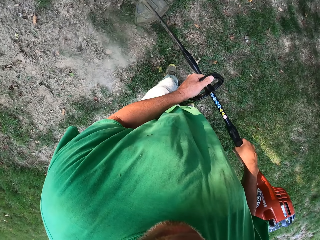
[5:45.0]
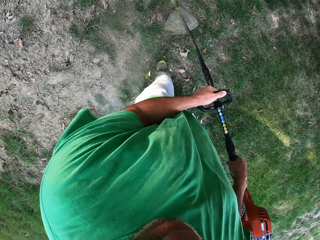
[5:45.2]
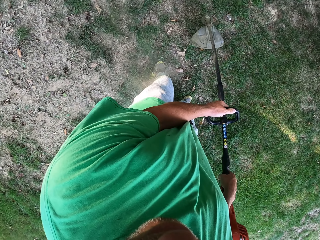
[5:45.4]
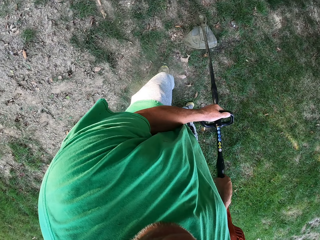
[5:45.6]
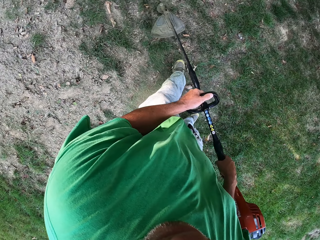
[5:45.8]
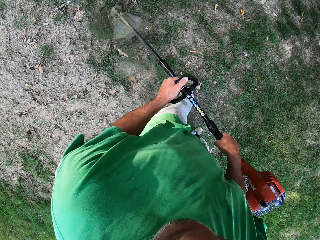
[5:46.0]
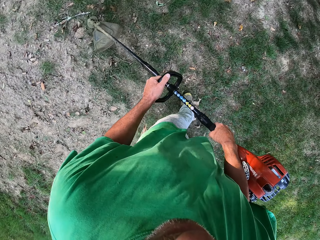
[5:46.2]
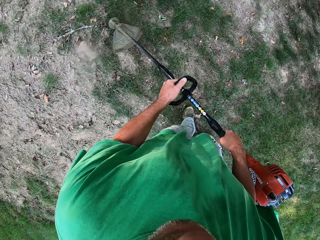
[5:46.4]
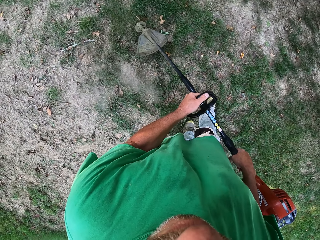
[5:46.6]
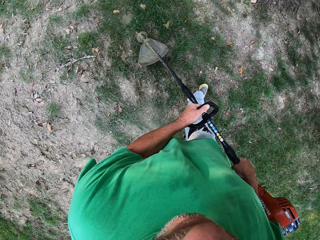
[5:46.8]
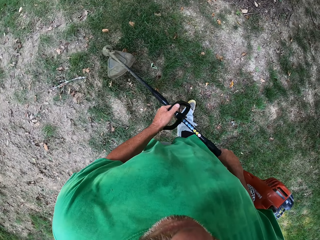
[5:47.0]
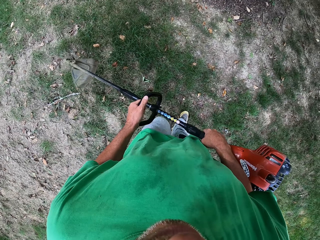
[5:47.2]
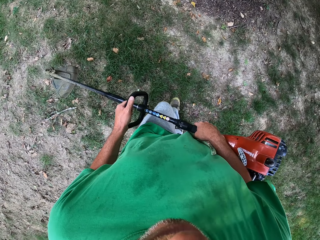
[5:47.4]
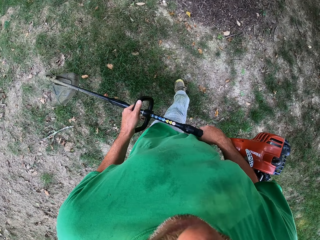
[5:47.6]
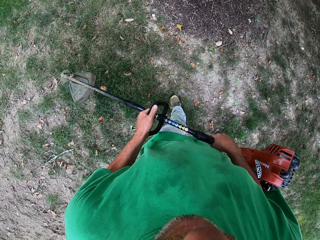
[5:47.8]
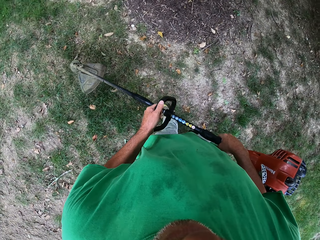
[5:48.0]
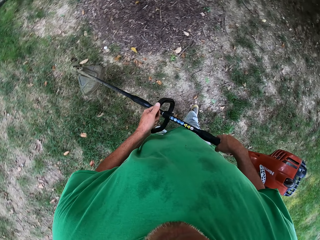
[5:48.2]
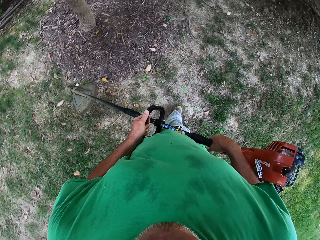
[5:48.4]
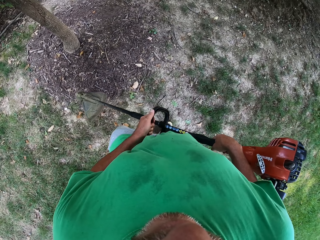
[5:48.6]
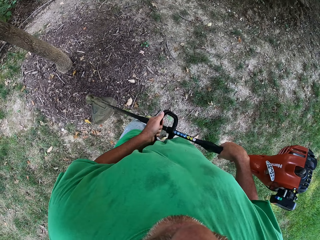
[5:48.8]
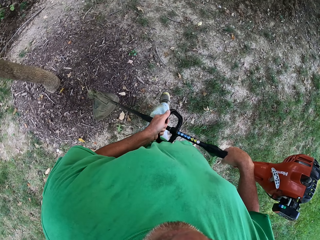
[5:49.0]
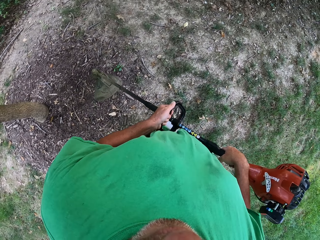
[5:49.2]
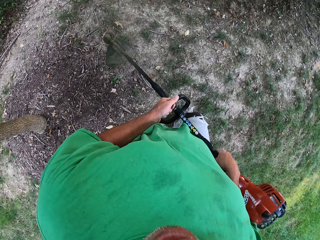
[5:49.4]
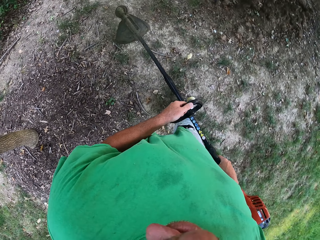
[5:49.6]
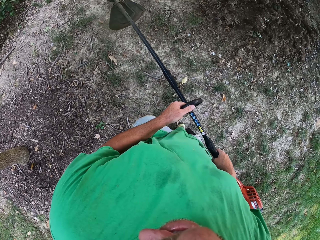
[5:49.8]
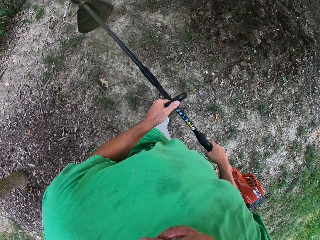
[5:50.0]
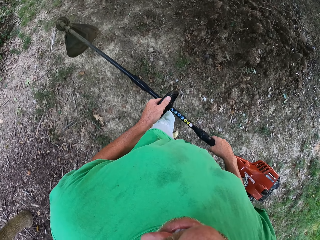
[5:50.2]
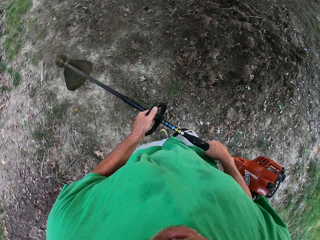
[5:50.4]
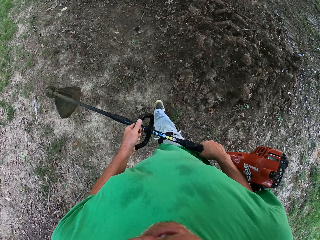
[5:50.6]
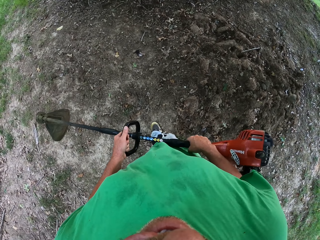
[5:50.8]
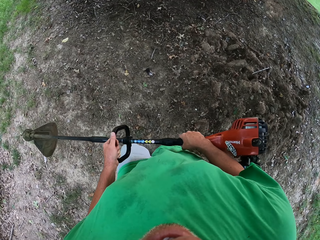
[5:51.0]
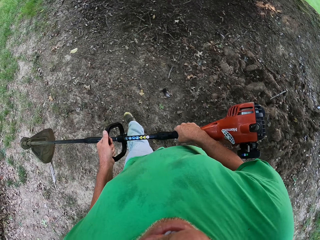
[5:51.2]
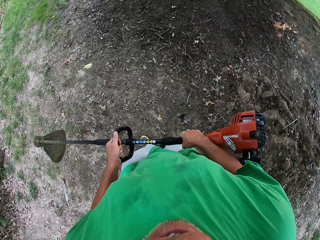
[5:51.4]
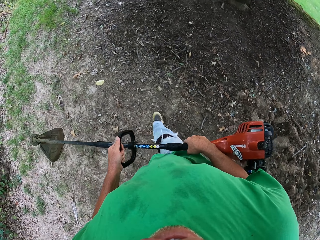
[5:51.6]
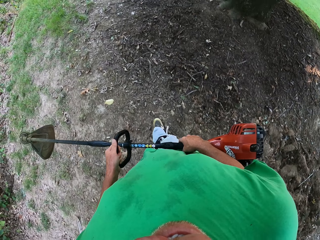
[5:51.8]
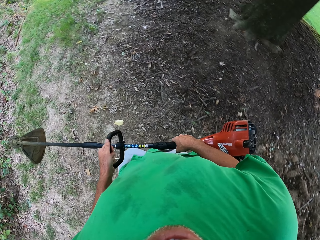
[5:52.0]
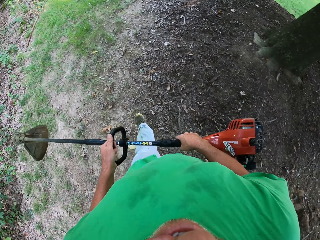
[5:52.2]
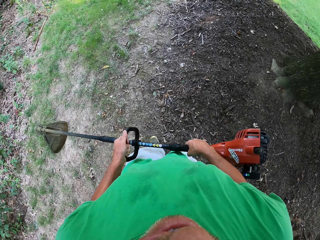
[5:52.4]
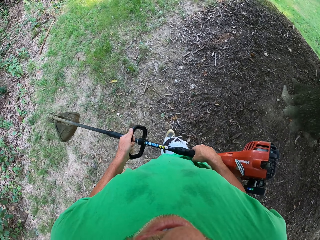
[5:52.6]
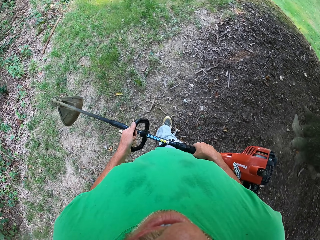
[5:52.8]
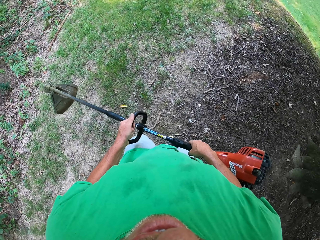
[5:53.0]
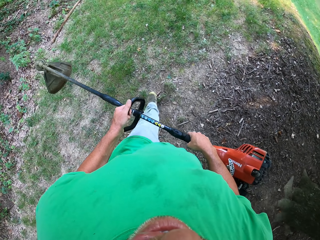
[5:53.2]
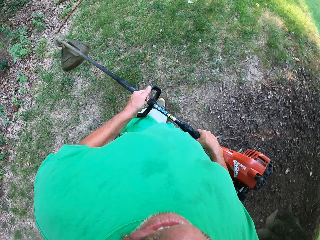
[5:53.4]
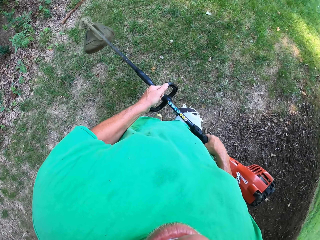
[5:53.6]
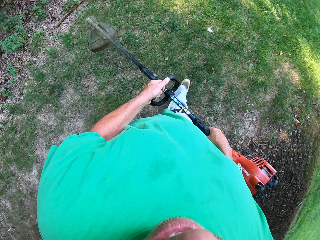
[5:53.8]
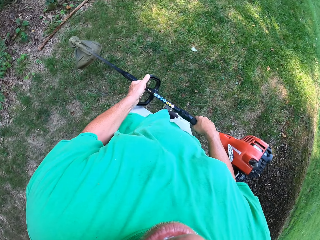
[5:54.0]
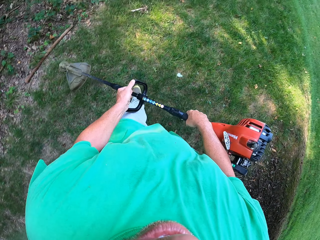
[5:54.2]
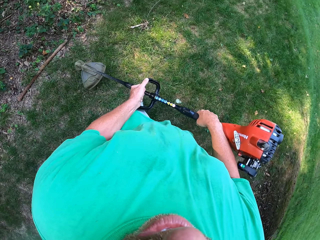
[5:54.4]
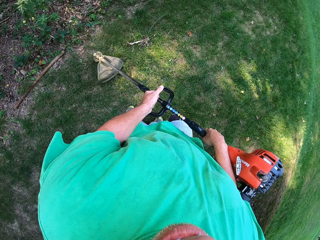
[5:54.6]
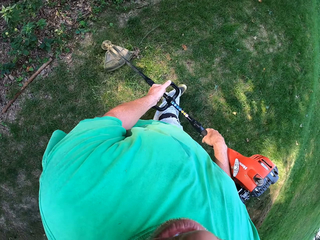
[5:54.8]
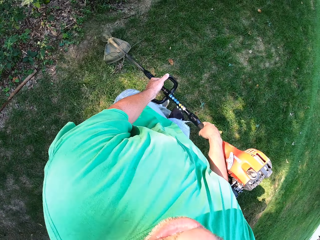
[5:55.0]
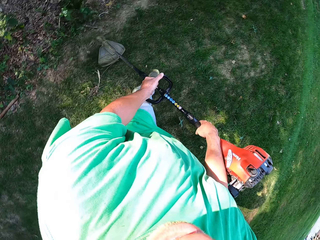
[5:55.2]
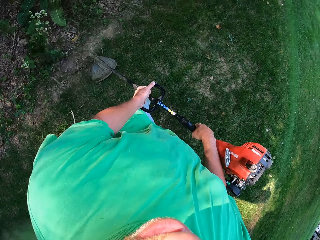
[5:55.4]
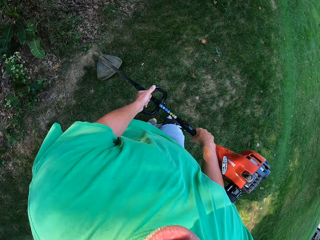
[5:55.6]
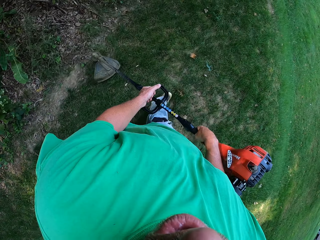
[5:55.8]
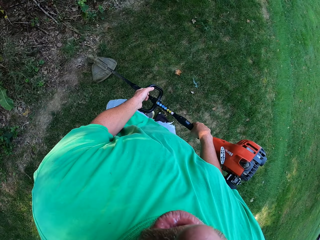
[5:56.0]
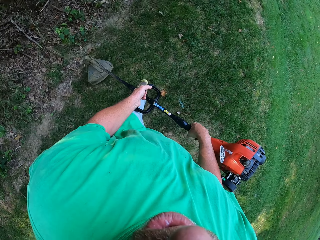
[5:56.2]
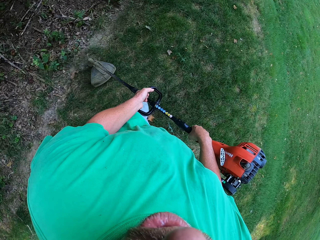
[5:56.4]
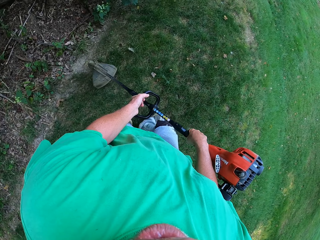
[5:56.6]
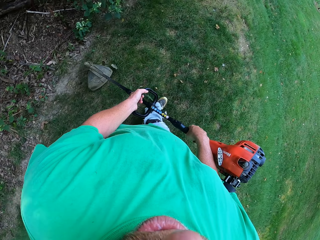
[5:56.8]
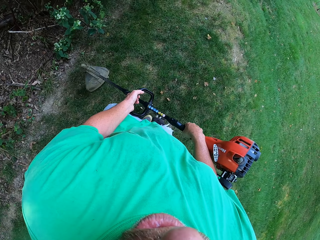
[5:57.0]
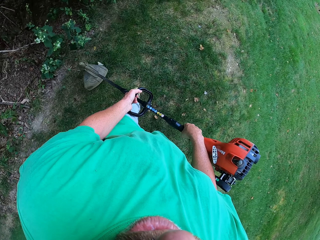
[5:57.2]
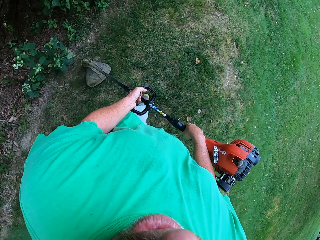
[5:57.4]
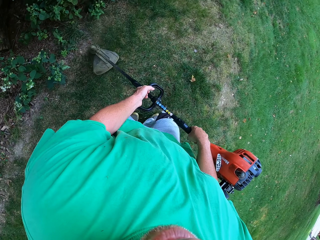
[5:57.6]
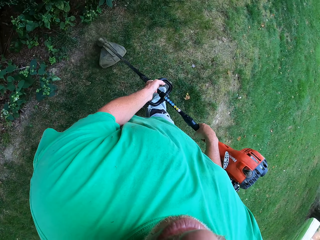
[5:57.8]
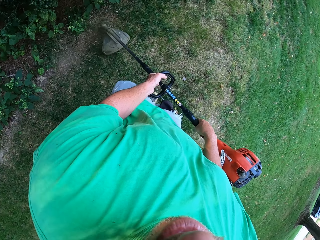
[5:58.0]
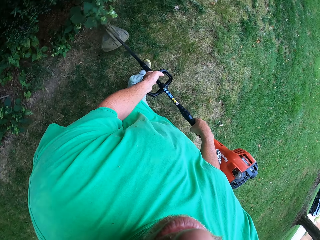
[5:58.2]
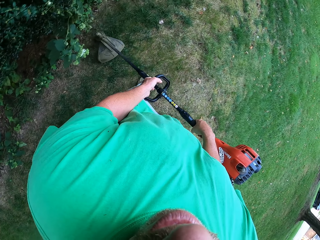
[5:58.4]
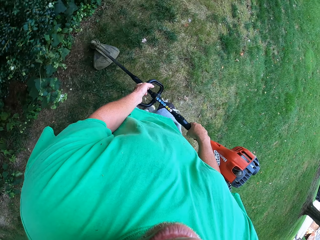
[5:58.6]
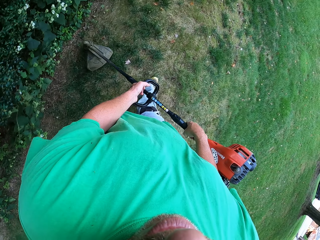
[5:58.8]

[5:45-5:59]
The camera wearer walks around a garden. They cut grass with a brush cutter. They walk around the garden. They cut grass with the brush cutter.

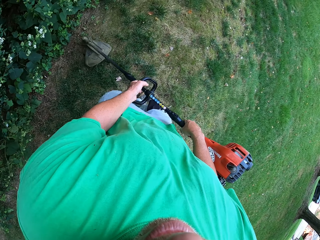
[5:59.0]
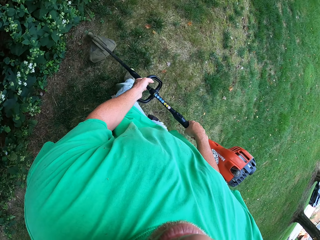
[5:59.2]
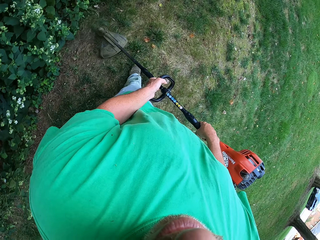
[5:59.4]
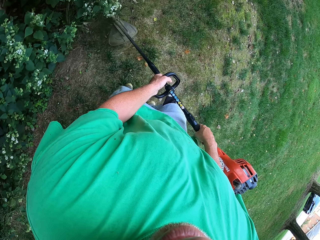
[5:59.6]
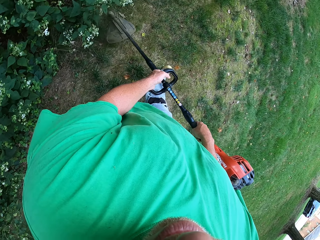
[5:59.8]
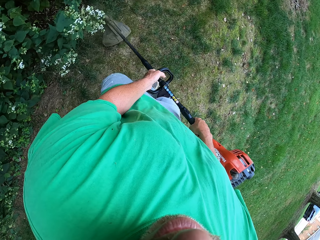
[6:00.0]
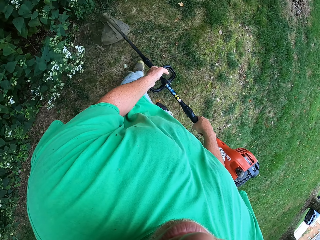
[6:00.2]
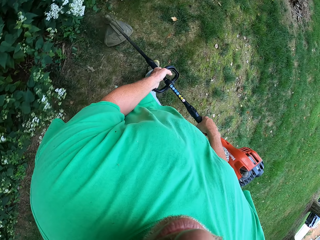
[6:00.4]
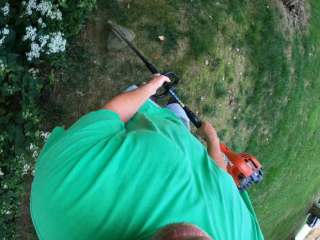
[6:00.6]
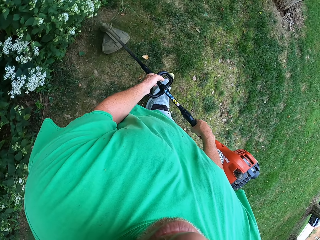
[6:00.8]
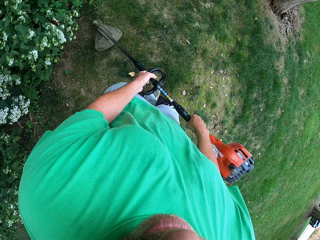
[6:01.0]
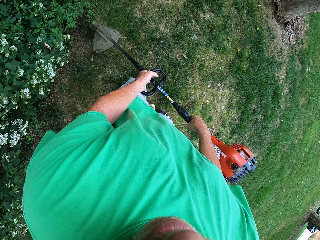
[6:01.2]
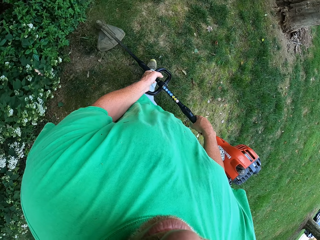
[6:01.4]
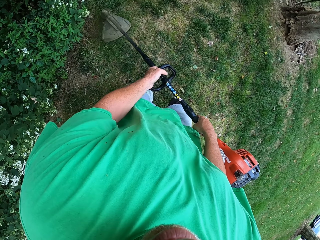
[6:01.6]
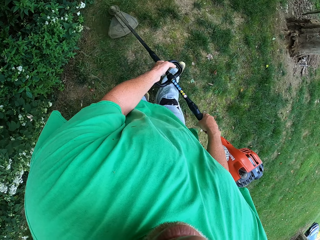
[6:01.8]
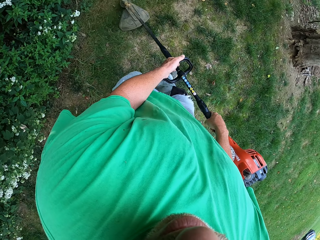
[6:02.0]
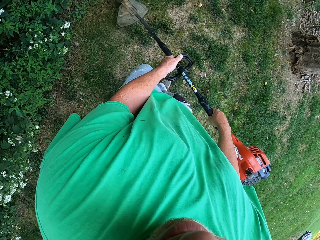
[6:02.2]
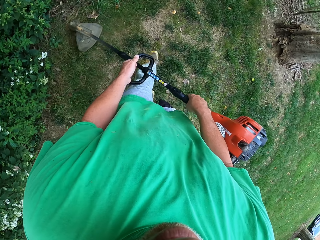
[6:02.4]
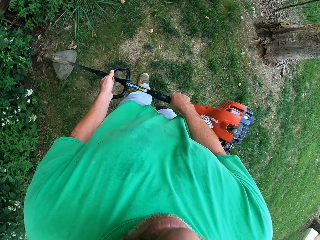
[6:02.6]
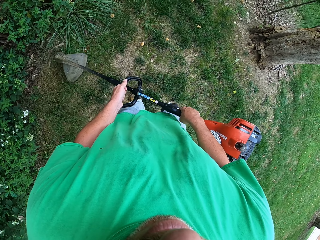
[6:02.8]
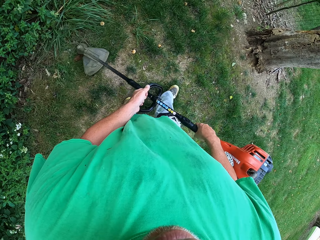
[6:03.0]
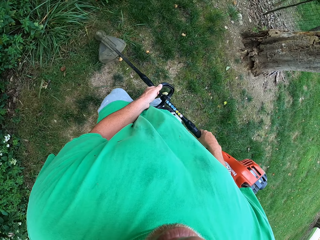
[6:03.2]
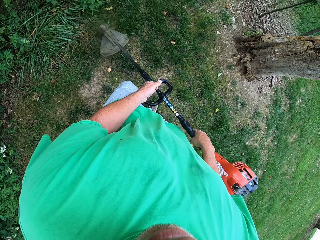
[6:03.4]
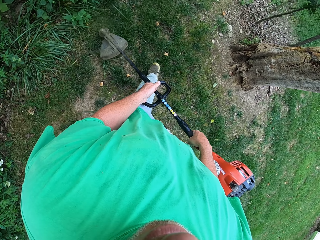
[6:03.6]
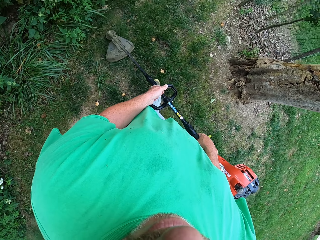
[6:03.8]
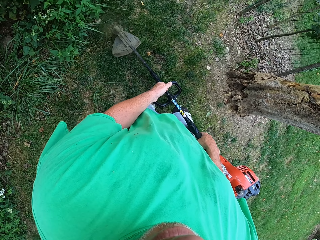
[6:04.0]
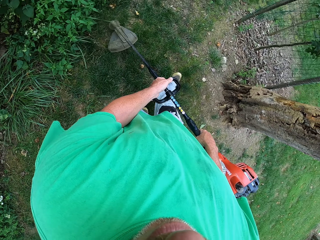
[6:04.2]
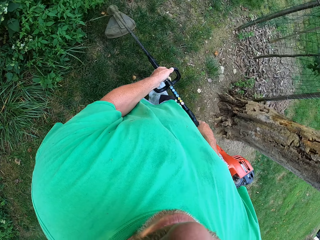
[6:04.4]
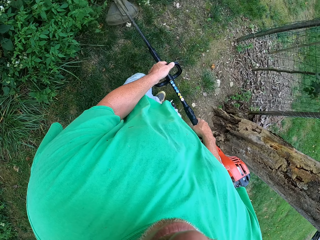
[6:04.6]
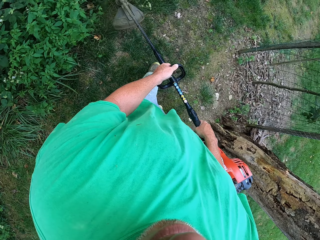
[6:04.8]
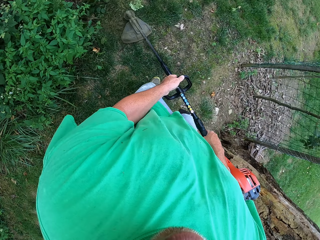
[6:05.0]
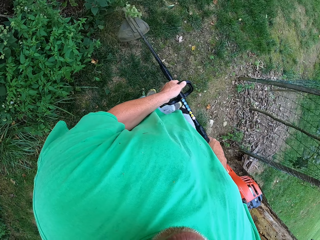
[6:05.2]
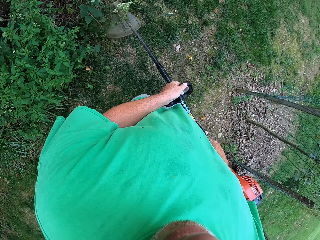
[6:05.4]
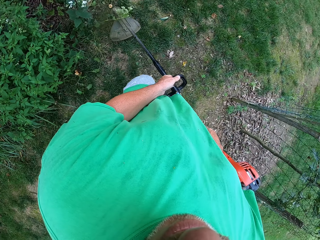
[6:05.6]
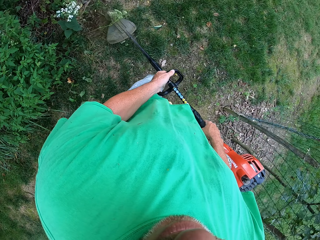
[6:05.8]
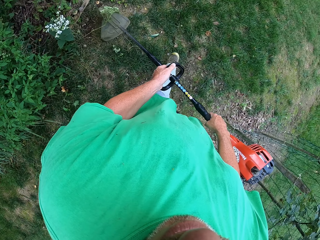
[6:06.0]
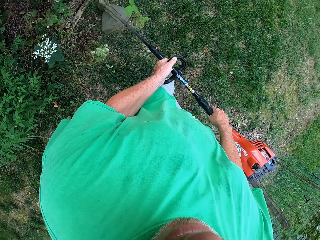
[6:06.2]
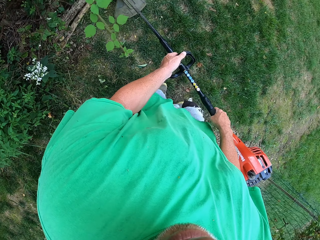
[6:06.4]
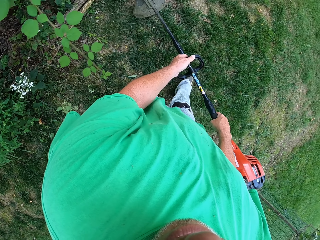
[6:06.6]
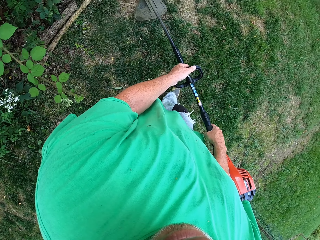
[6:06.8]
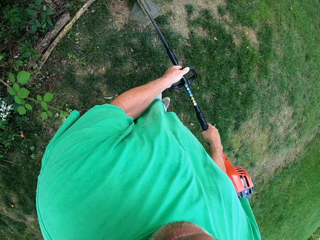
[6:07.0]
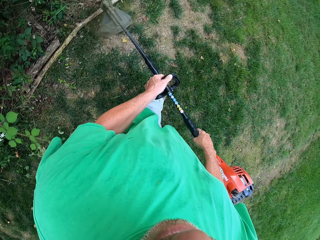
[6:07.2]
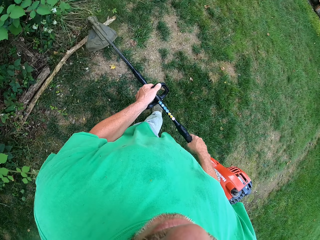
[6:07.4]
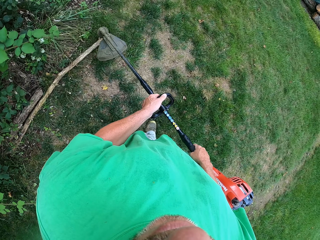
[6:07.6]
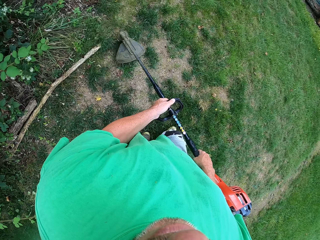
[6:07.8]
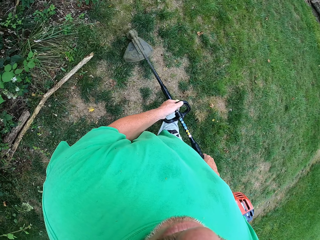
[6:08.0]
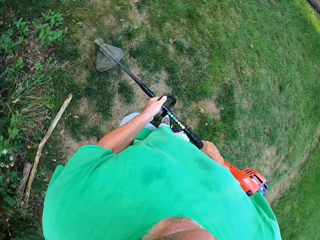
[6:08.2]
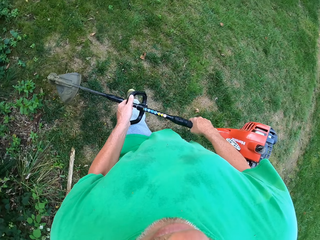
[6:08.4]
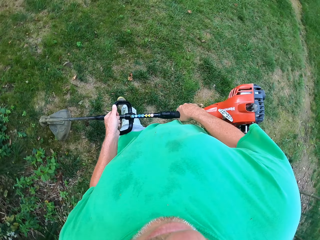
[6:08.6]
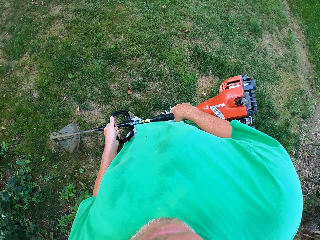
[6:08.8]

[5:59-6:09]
The camera wearer walks around a garden. They cut grass with a brush cutter.
